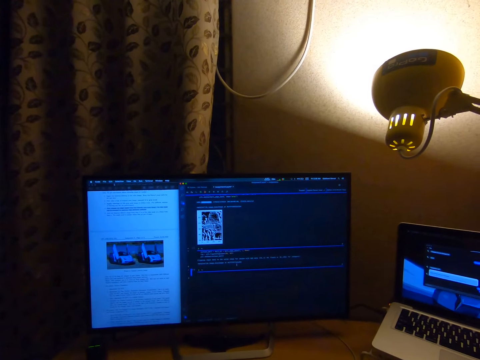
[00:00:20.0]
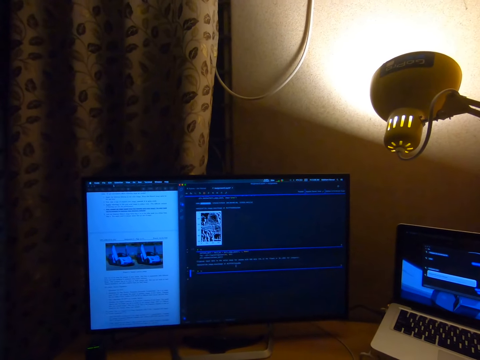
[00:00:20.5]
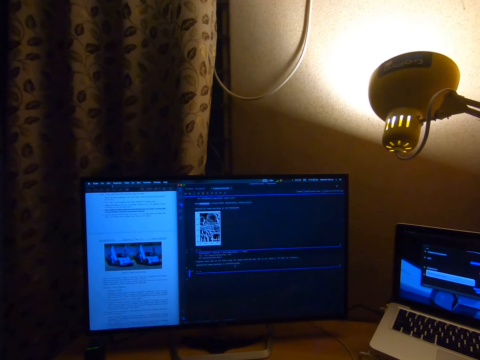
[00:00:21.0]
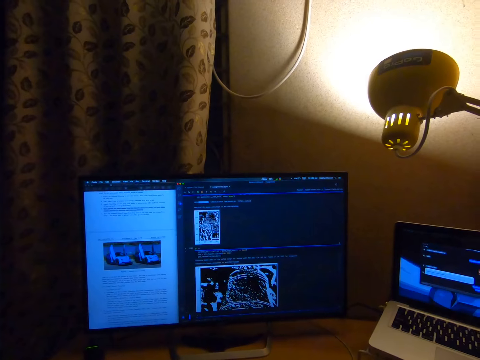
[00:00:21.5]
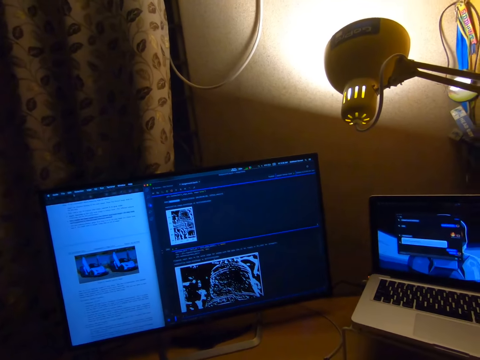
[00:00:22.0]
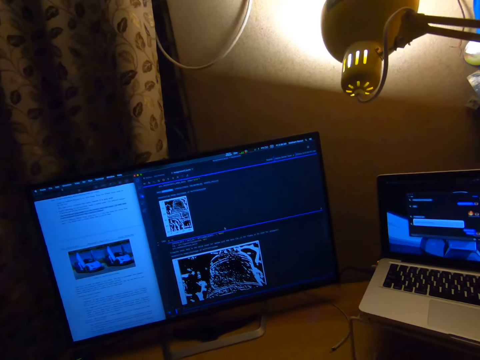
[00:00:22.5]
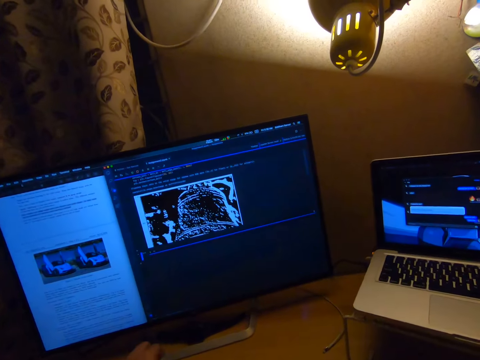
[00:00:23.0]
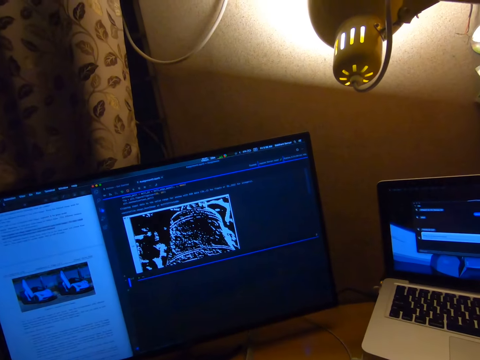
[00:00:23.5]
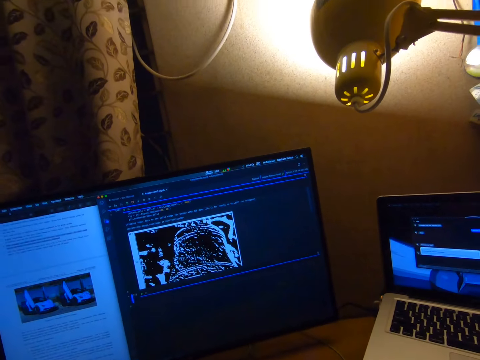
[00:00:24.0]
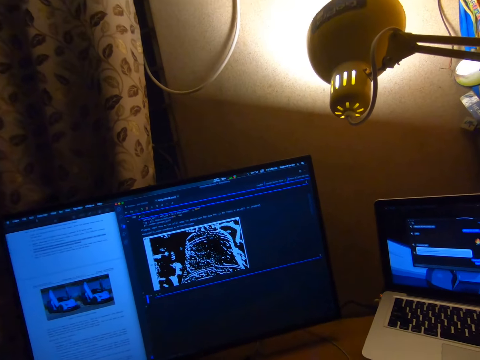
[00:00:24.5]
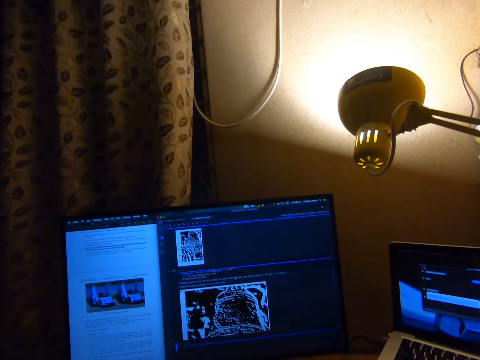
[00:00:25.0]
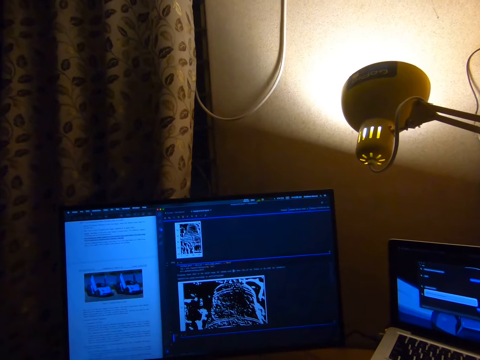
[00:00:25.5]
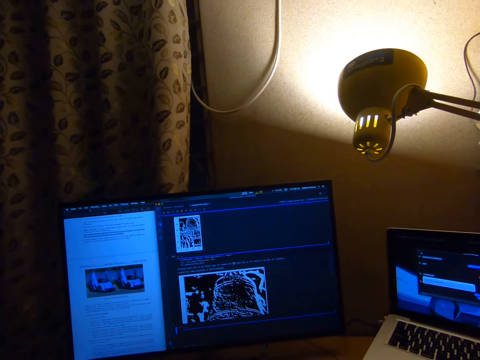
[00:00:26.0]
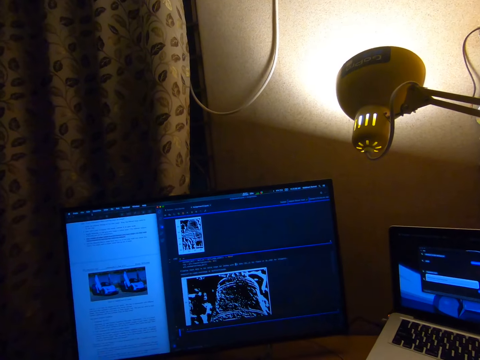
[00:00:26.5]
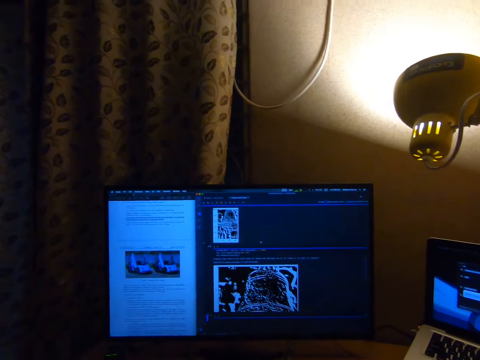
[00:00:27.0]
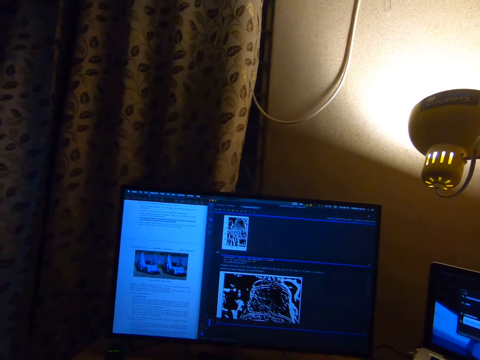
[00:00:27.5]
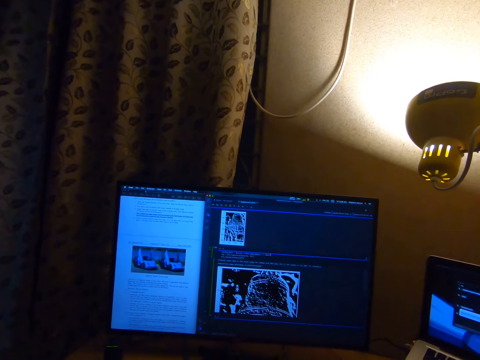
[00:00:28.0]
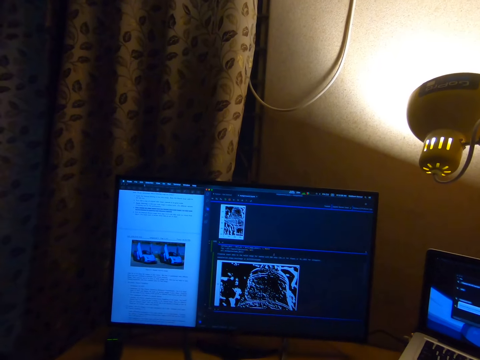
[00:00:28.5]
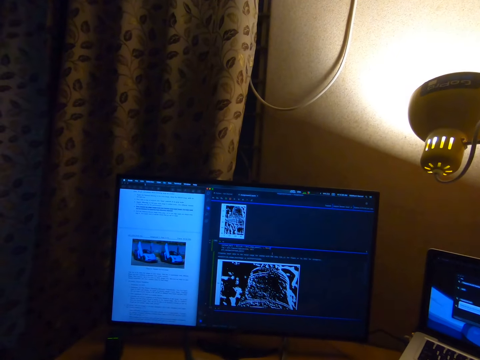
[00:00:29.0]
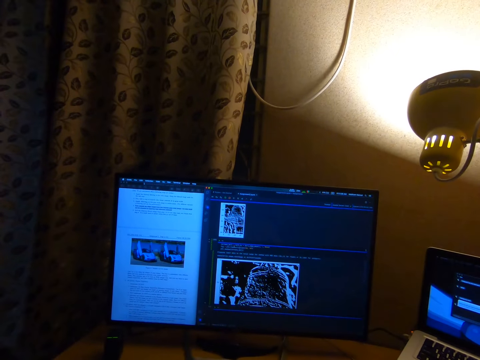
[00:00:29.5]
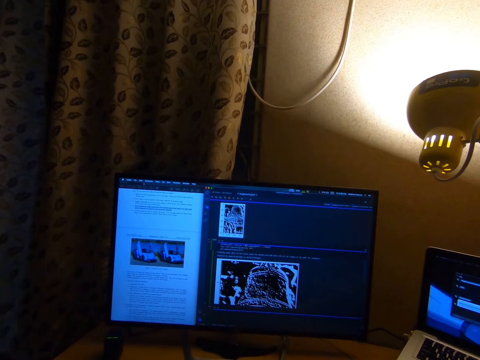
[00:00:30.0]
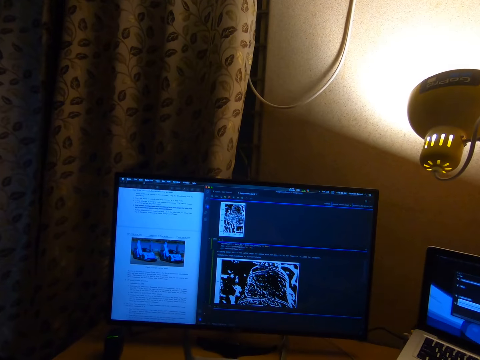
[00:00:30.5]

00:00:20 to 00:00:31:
The camera wearer moves the head forward. They stare at the monitor. They move the head backwards. They stare at the monitor.

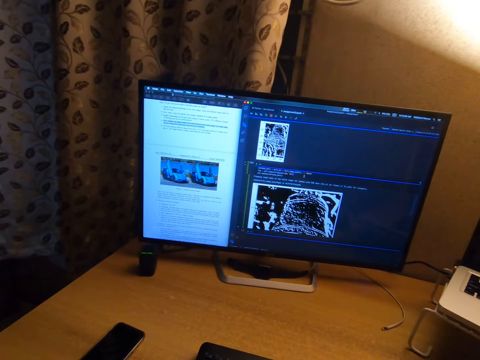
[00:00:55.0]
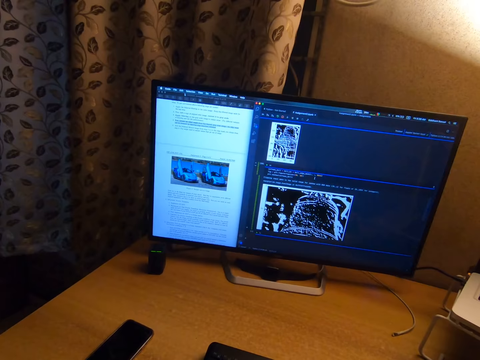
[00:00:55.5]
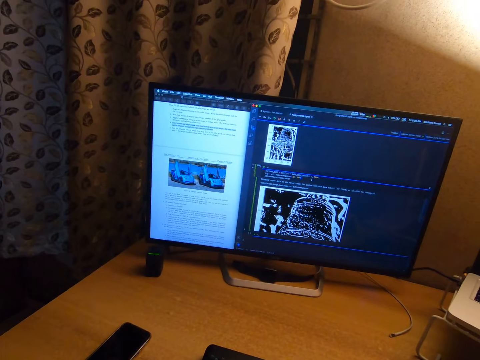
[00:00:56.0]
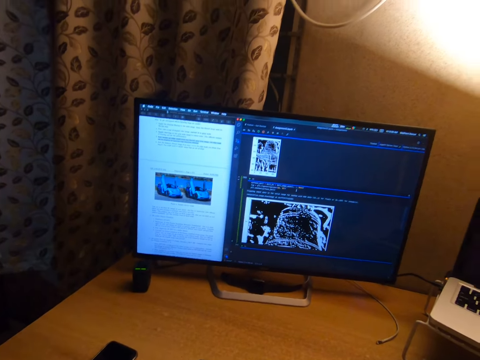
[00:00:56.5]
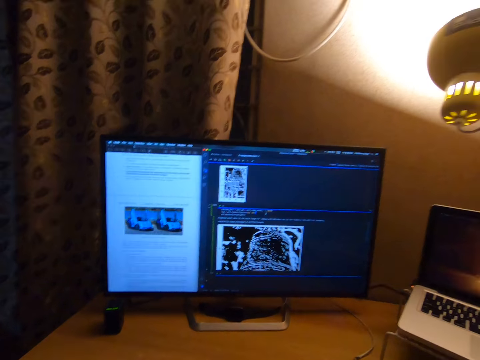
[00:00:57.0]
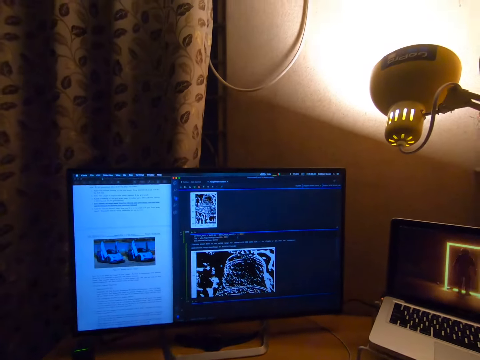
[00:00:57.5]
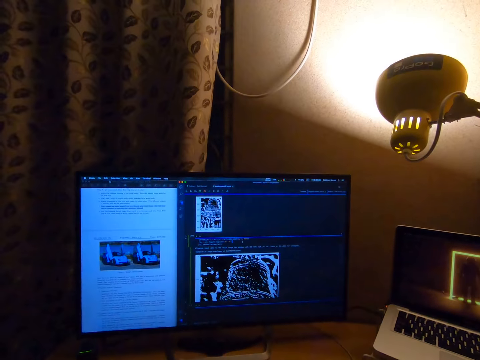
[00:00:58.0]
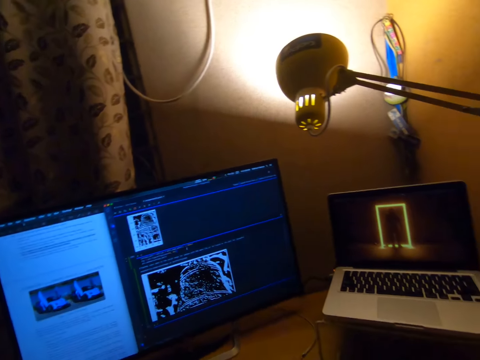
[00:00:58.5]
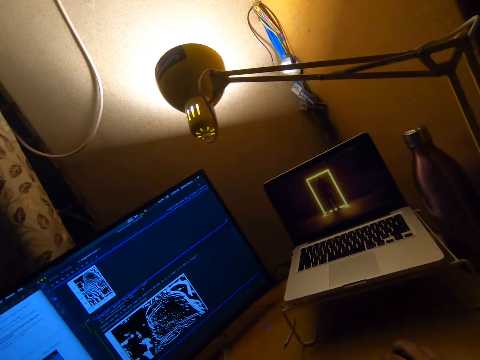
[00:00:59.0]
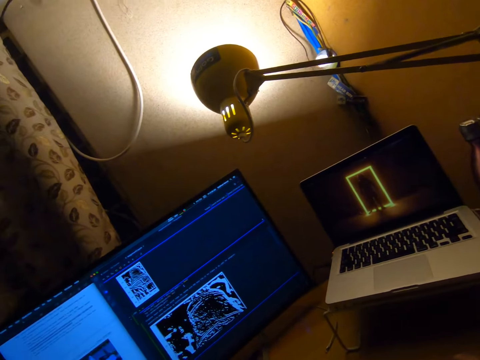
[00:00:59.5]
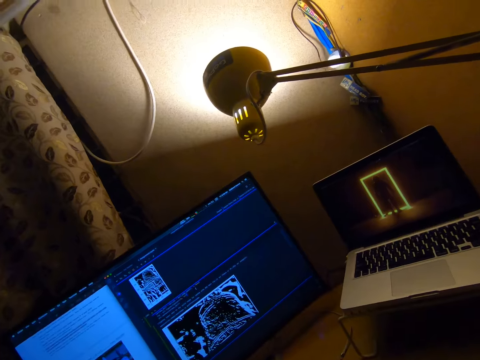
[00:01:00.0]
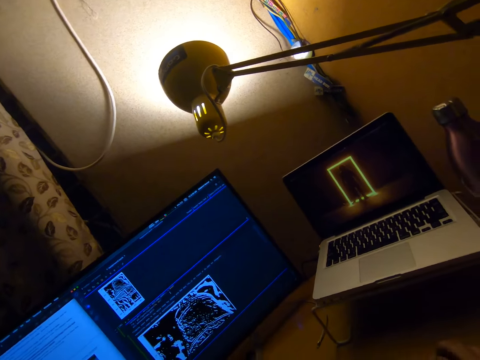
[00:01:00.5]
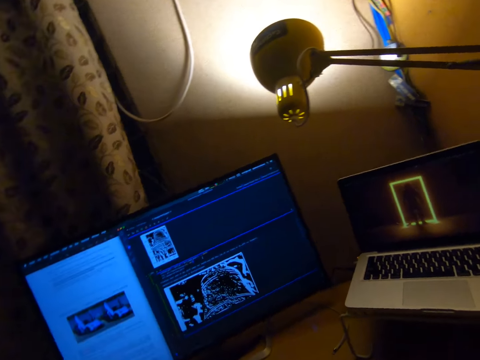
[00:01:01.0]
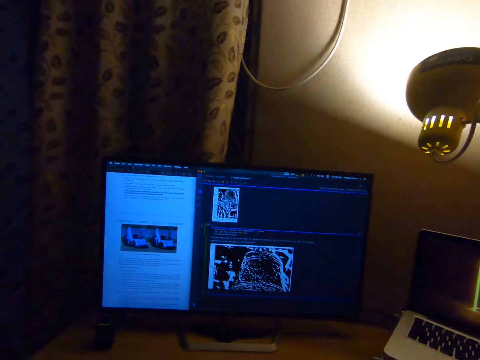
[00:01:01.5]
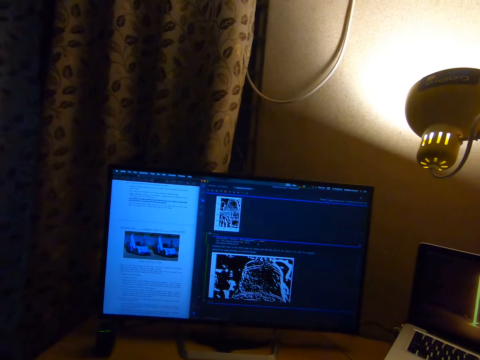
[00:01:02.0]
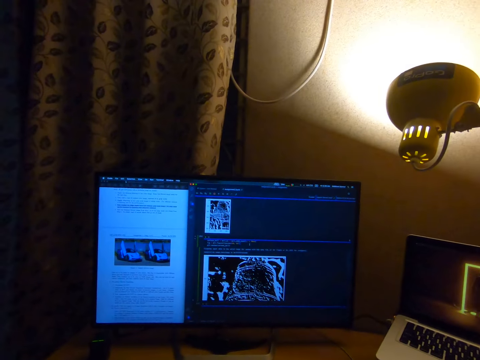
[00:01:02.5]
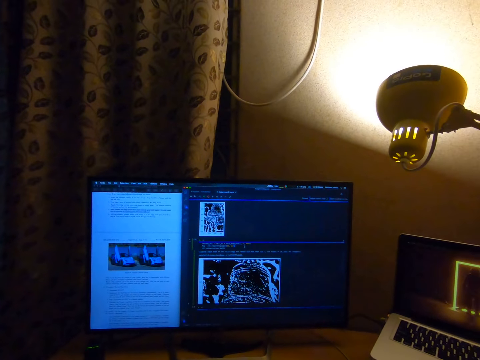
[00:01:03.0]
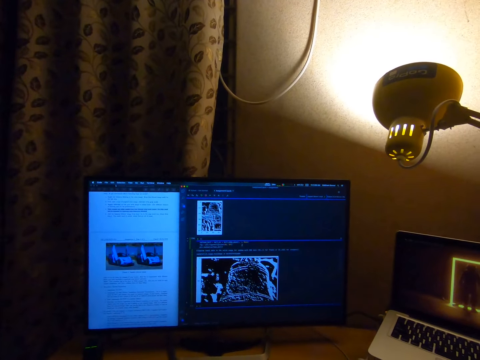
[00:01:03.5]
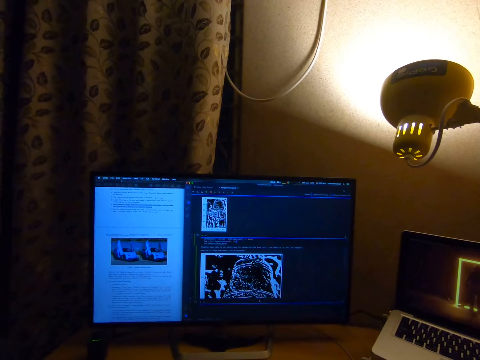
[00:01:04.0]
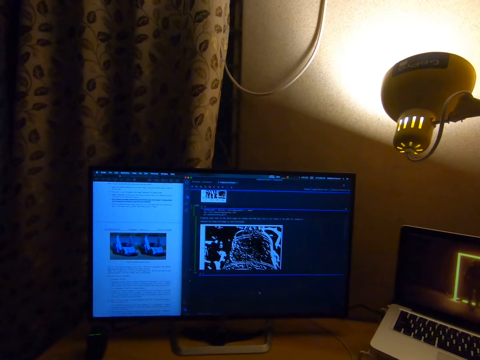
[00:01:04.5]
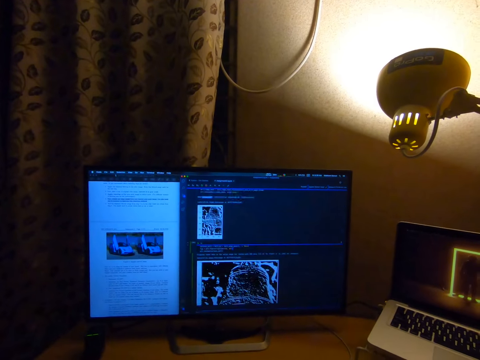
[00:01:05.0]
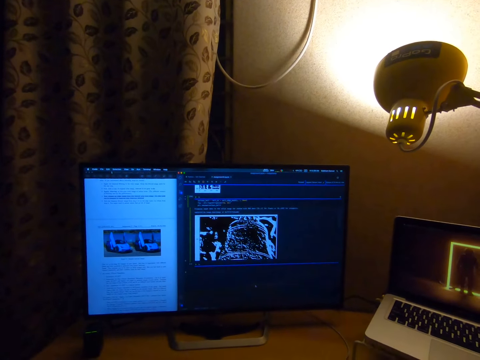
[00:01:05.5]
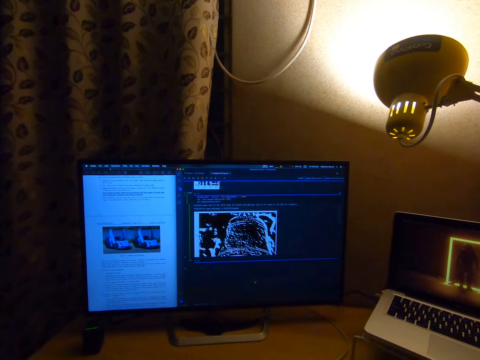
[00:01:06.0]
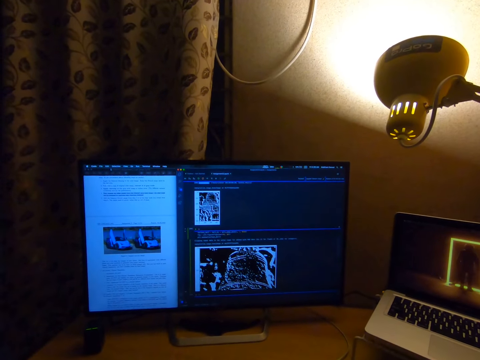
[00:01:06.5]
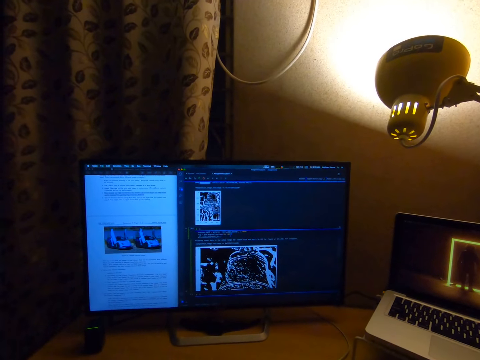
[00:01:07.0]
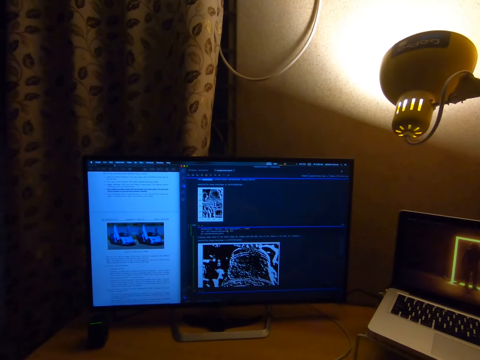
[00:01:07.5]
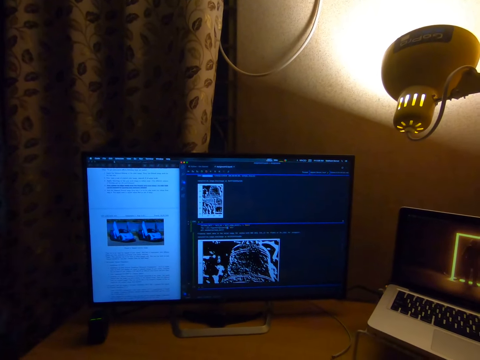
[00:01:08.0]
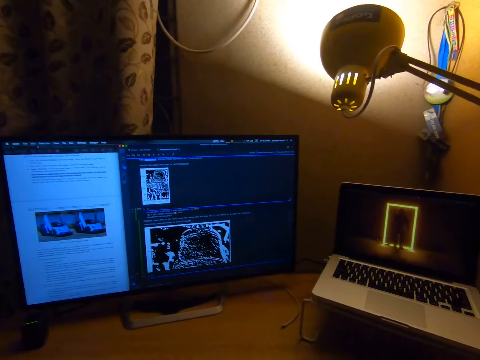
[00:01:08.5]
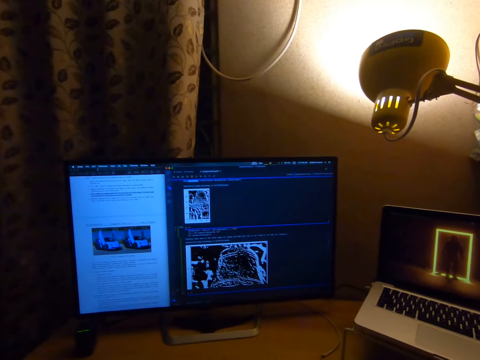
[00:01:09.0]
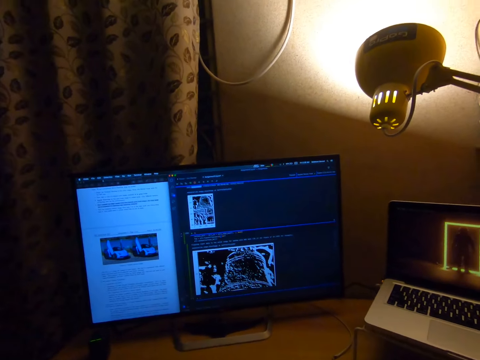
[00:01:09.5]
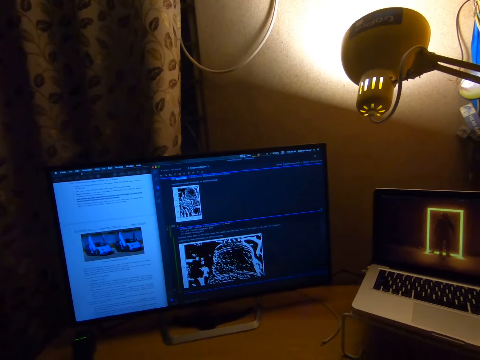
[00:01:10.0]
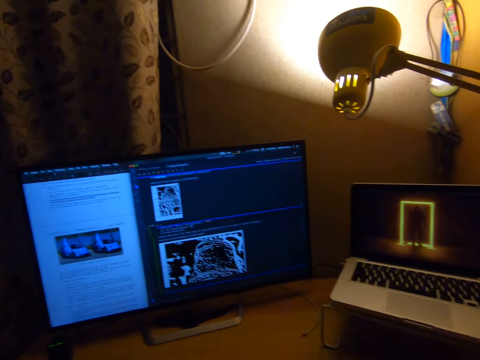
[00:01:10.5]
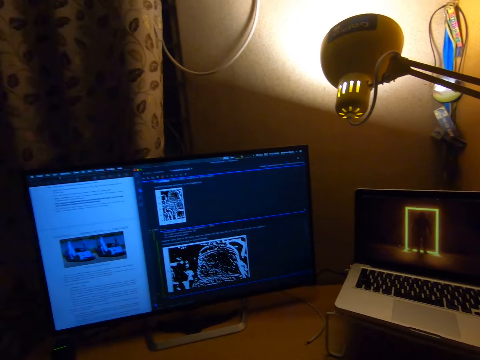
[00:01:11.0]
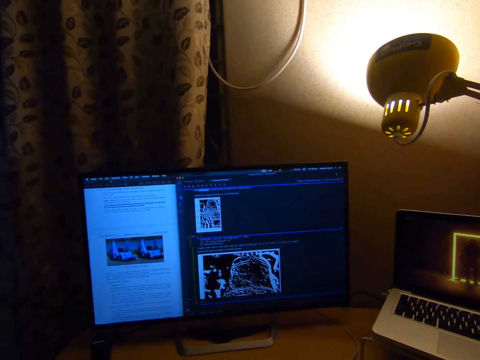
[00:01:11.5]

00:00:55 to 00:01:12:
The camera wearer moves the head up. They stare at the monitor. They turn the head right. They stare at the laptop. They turn the head left. They stare at the monitor. They swing the head. They stare at the monitor.
